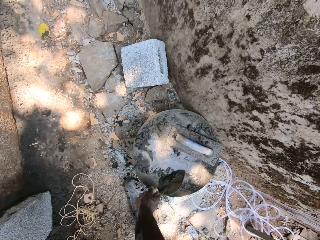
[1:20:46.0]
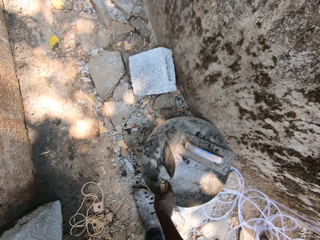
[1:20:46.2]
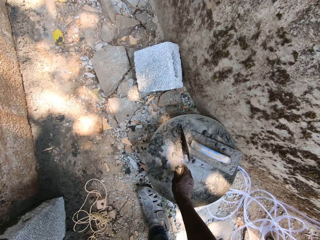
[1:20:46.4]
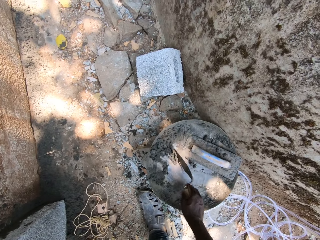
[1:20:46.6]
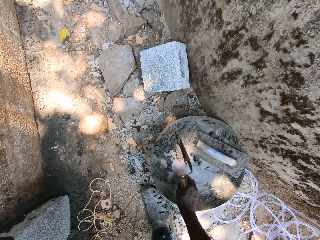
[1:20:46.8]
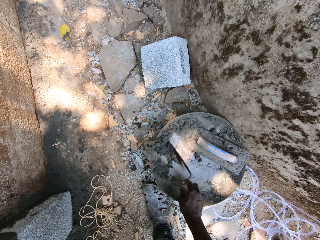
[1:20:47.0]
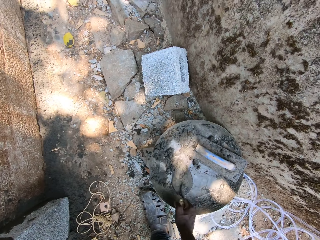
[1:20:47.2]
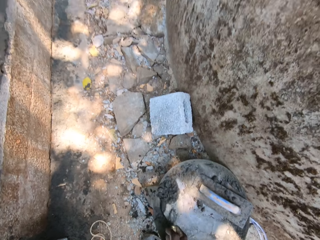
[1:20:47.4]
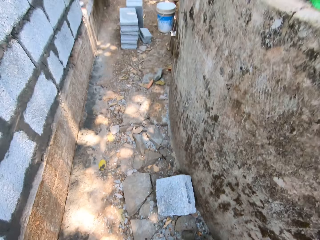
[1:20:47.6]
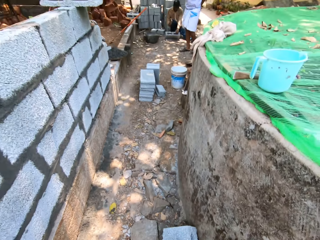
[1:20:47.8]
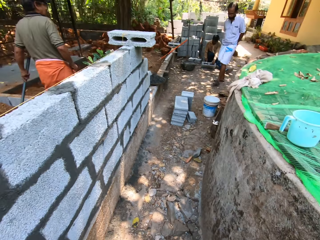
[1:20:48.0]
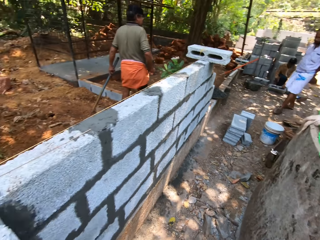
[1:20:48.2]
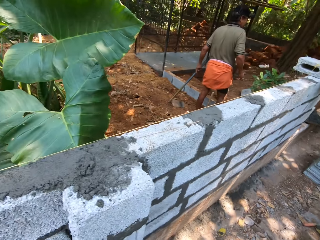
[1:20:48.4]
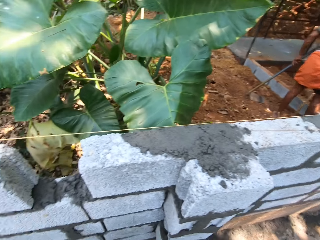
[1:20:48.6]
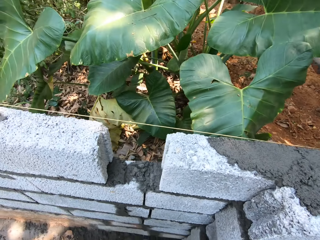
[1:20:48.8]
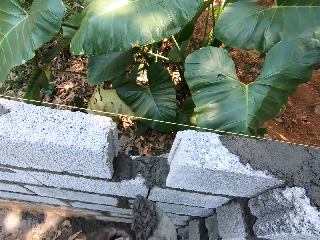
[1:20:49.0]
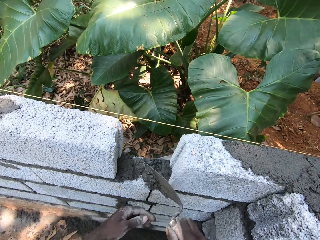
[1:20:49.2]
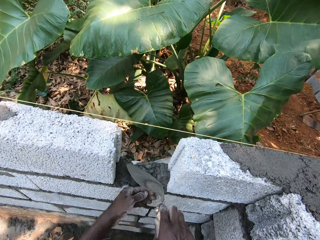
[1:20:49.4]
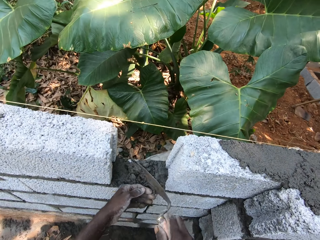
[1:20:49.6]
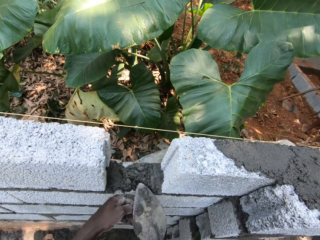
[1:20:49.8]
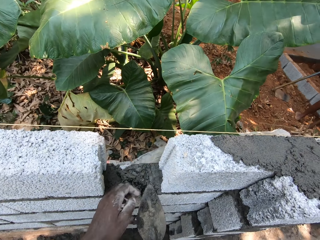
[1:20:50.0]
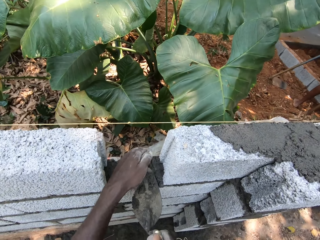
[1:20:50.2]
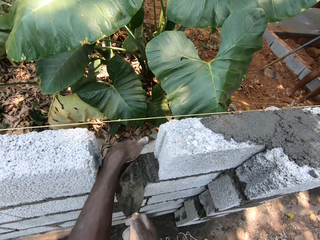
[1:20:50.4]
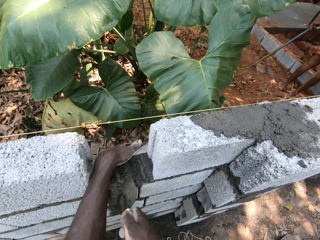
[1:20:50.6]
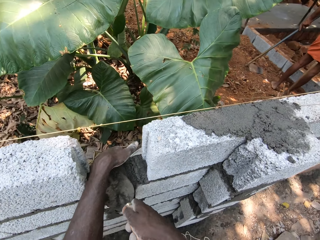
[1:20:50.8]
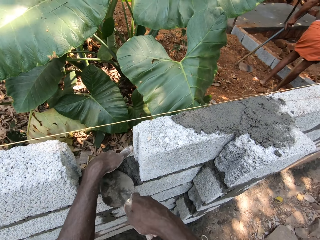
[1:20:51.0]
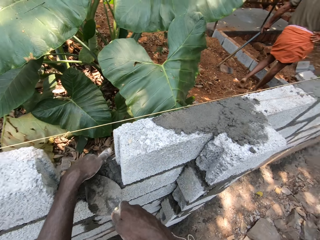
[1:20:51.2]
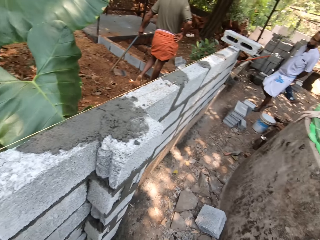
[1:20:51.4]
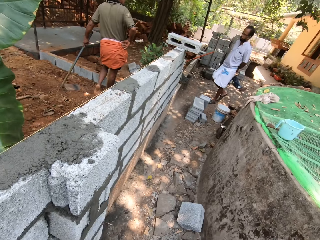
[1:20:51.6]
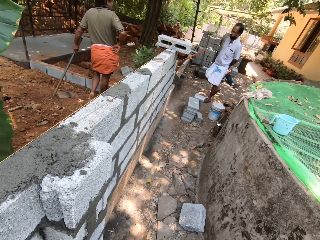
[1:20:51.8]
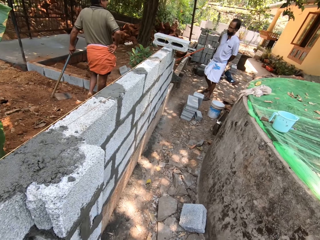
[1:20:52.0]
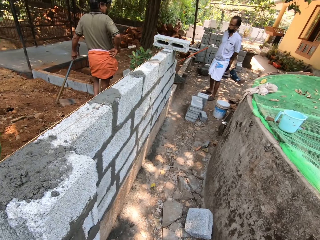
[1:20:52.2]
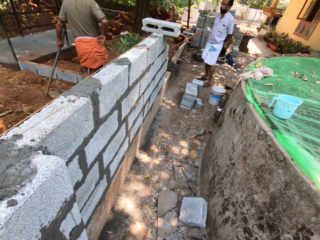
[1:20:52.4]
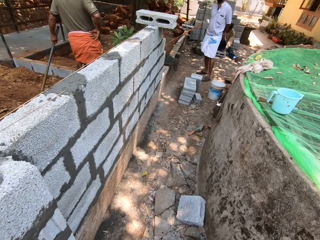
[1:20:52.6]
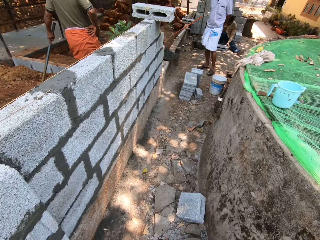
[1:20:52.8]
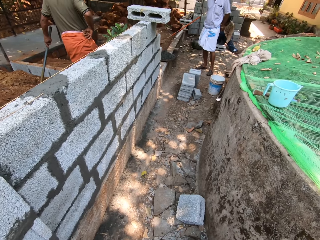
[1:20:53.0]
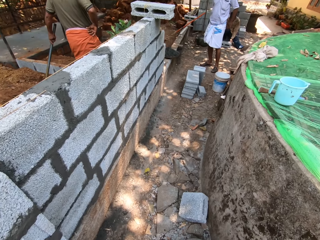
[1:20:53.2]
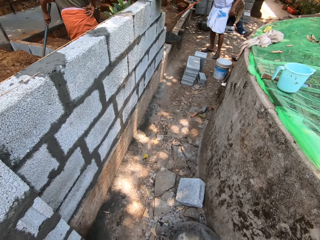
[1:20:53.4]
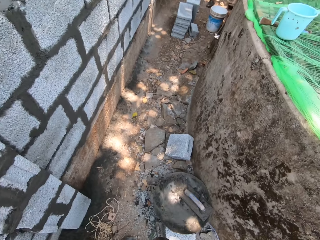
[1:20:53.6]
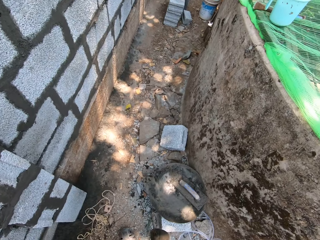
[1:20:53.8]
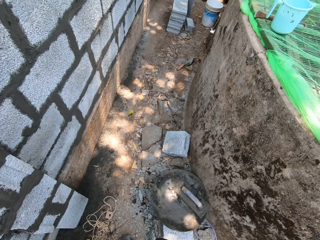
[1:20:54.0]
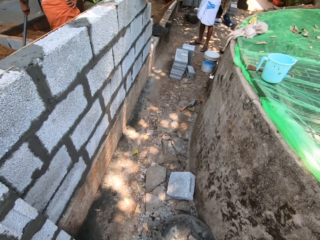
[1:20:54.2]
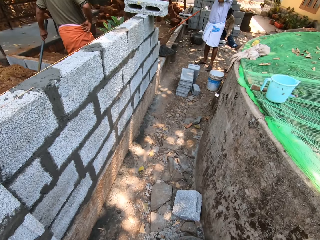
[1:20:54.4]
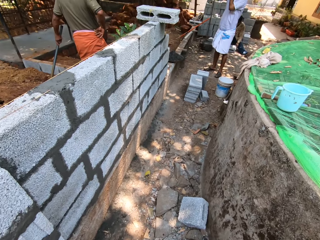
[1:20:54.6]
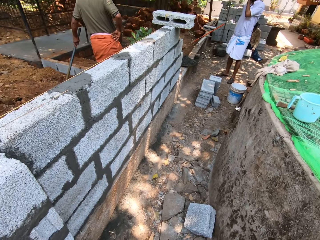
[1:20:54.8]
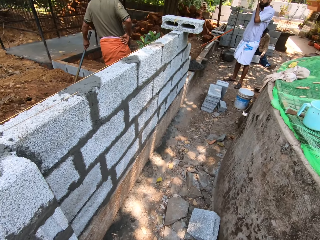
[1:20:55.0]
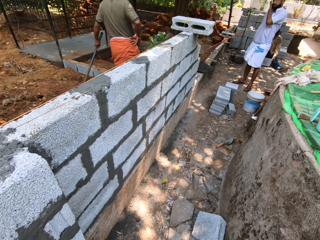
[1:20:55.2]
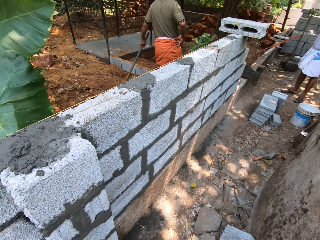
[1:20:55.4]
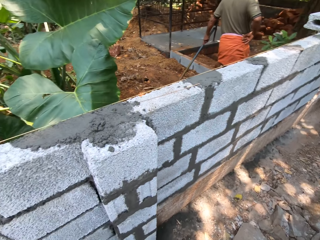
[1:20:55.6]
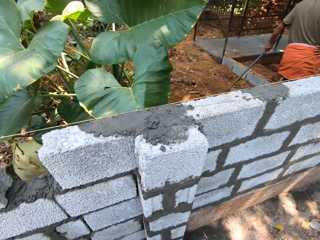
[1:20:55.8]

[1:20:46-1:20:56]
The camera wearer mixes cement mixture with a trowel. He scoops mortar from the head pan with the hand trowel in his right hand. He puts the mortar between two blocks with his left hand and the hand trowel. He spreads the cement mixture with the trowel on a block. He looks around in the compound.

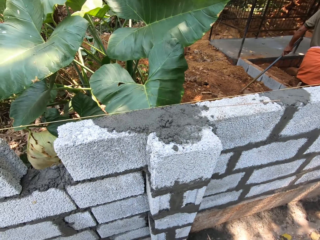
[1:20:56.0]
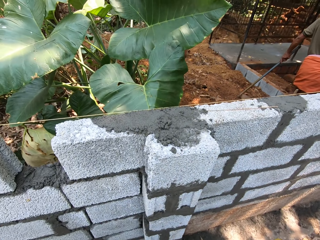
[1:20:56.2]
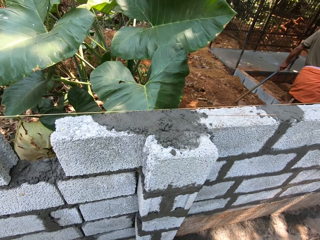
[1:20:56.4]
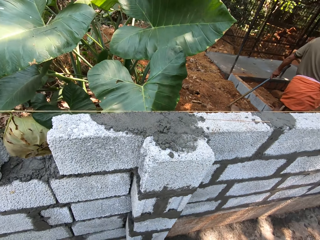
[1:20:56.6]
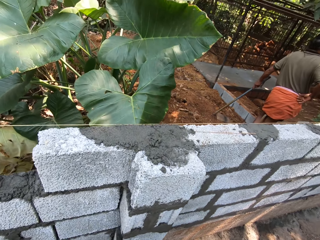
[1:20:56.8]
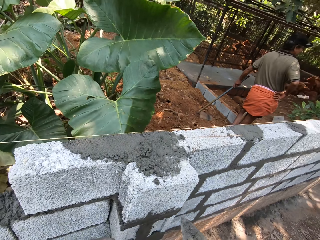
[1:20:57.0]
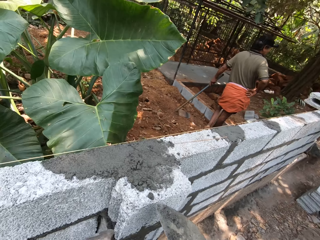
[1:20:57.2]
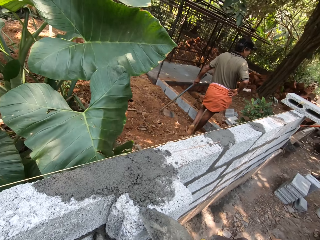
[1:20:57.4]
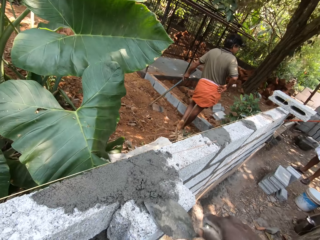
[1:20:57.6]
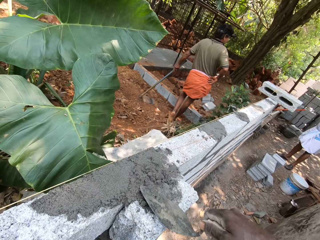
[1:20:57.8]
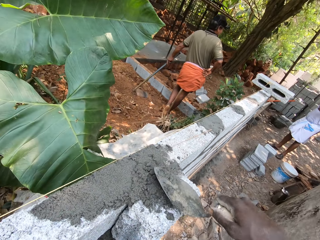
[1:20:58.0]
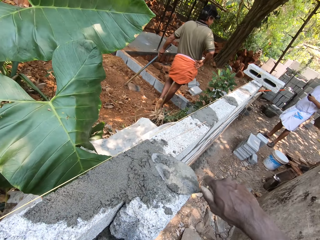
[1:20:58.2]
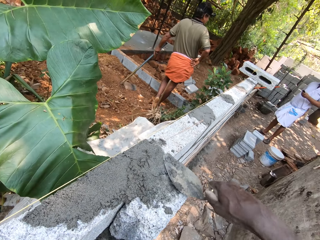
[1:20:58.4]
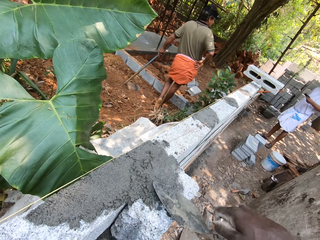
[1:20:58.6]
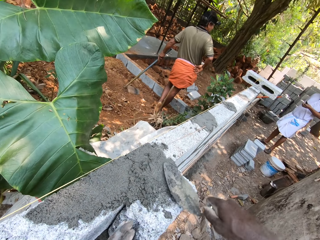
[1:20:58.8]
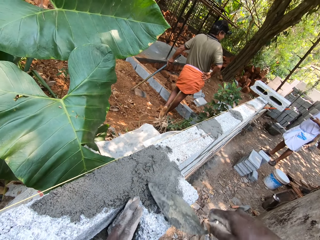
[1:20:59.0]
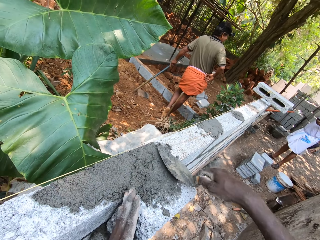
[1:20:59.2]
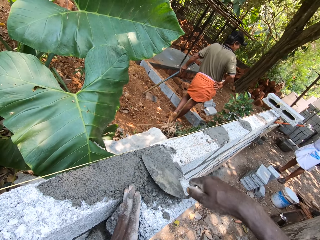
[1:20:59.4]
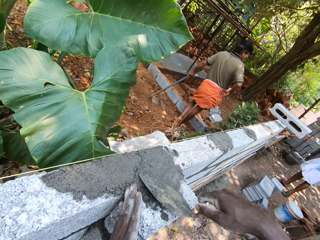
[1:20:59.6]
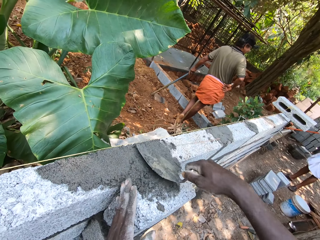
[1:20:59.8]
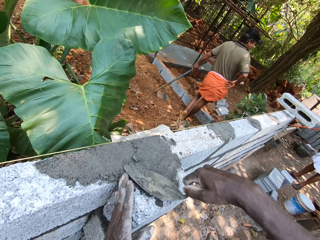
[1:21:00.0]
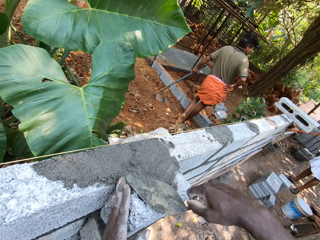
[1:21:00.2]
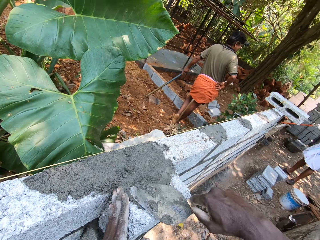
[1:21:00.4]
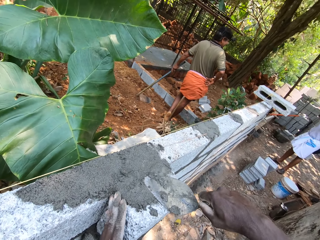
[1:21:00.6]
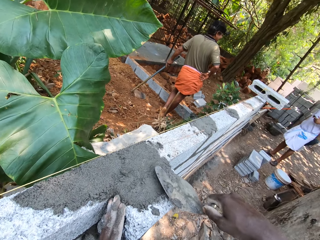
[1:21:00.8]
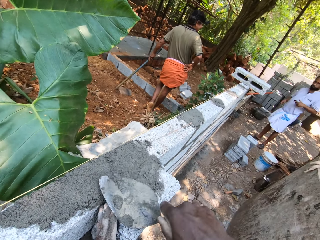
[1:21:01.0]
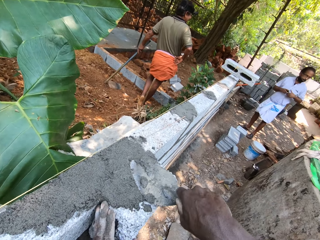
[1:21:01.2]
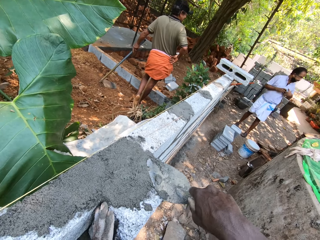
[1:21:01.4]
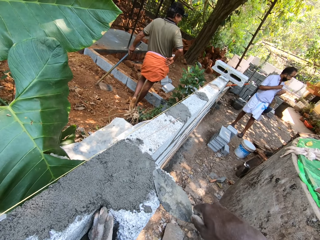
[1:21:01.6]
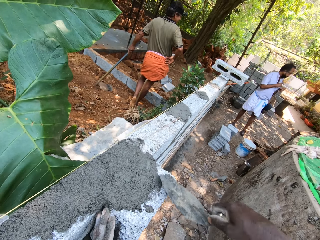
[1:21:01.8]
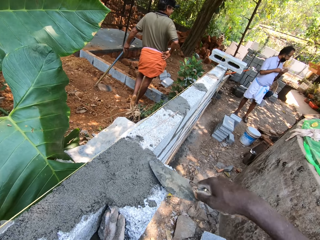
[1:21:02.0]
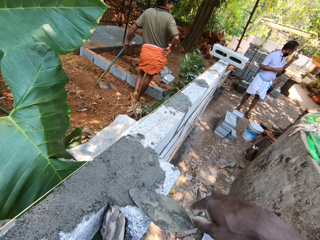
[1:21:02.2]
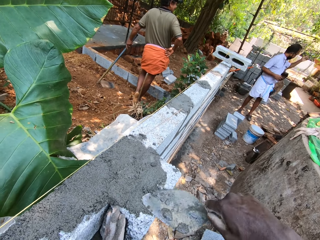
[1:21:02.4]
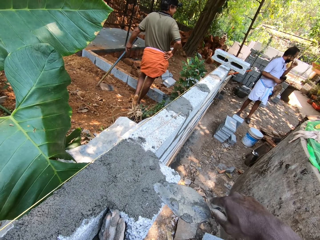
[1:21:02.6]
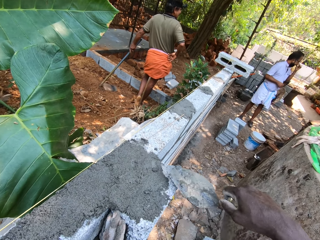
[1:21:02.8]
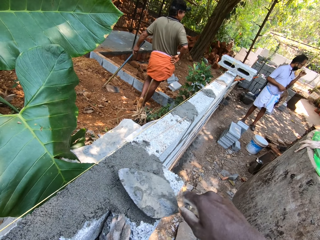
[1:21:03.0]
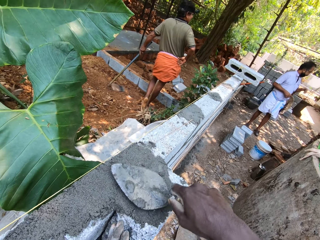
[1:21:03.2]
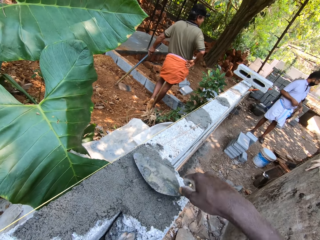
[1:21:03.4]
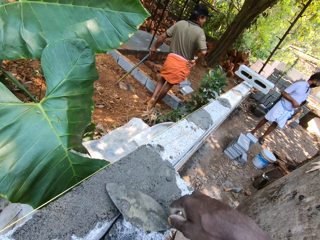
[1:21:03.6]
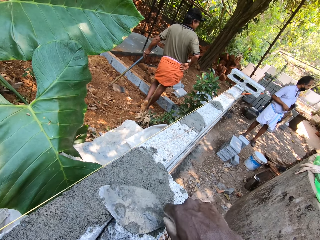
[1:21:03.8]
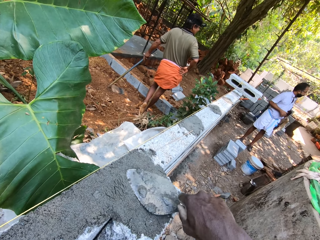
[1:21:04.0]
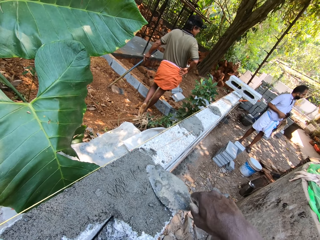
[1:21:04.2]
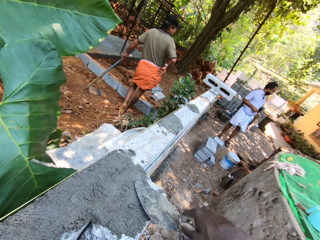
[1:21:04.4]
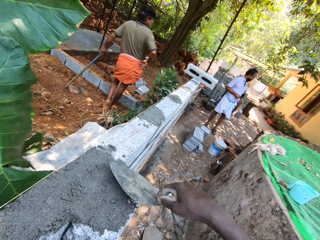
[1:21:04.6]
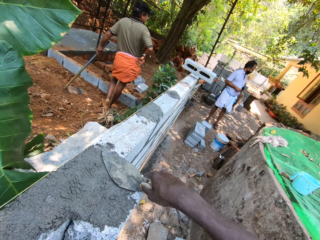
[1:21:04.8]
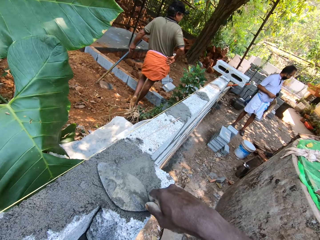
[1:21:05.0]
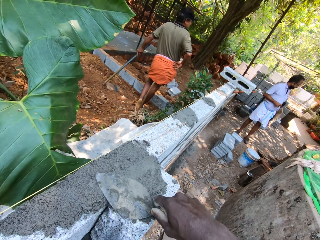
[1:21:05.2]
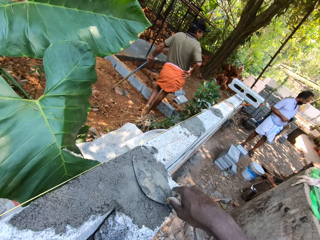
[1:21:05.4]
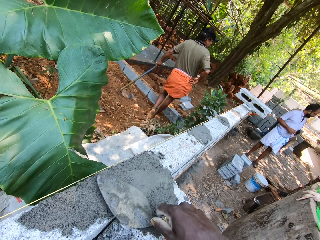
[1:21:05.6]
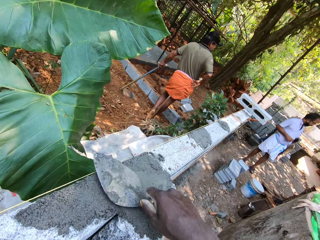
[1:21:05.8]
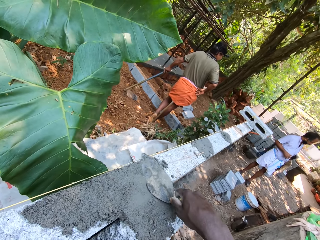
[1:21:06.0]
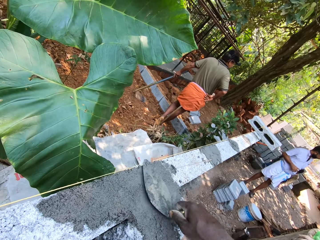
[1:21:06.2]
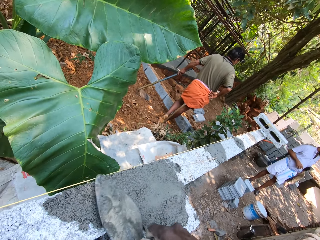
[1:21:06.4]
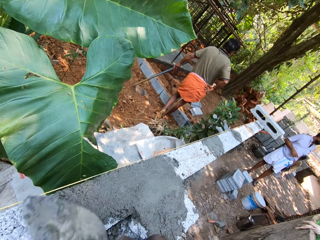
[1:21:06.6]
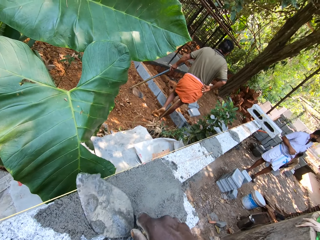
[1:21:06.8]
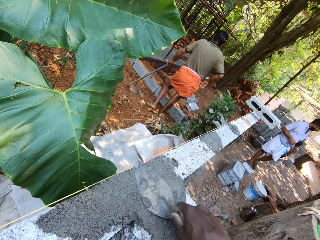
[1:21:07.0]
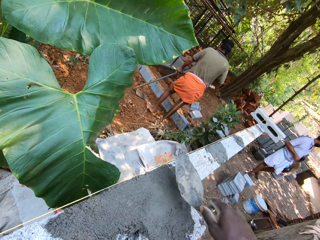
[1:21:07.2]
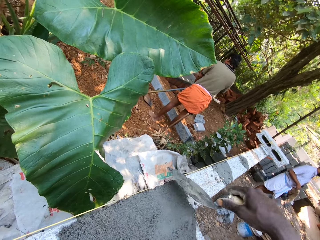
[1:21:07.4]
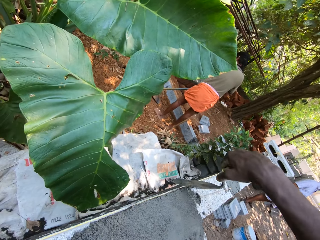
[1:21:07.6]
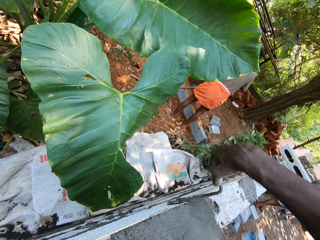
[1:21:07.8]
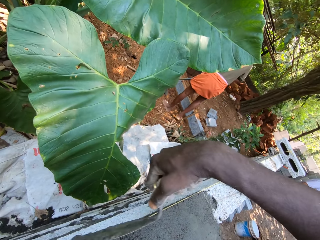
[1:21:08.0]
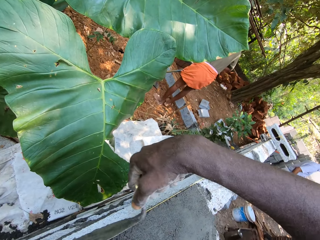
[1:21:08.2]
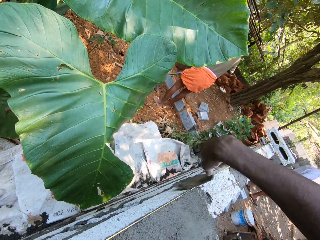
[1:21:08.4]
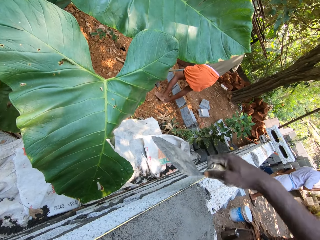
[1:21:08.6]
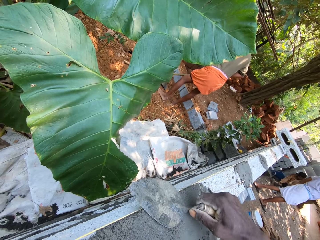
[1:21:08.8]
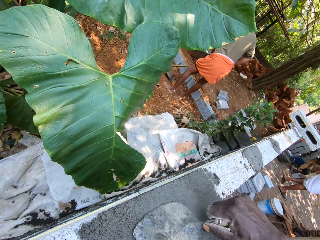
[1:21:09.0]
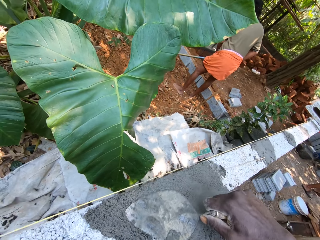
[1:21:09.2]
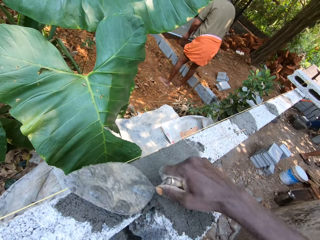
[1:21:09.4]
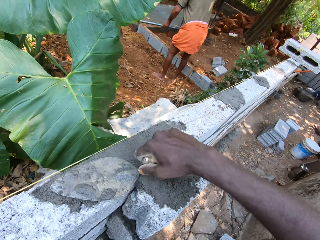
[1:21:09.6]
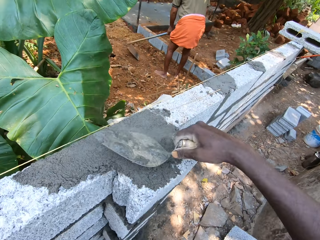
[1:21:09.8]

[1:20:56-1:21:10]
The camera wearer spreads cement mixture with a trowel on a block. They smoothen mortar on the block with the hand trowel. They plaster a wall with the trowel.
